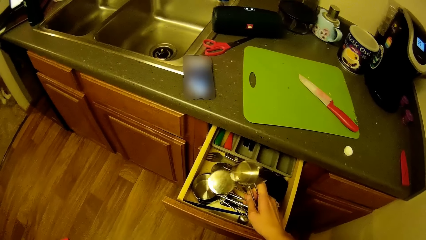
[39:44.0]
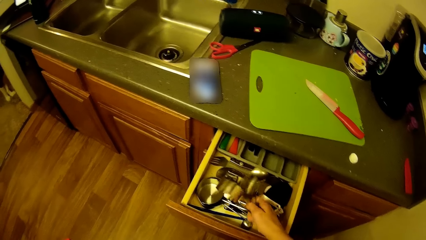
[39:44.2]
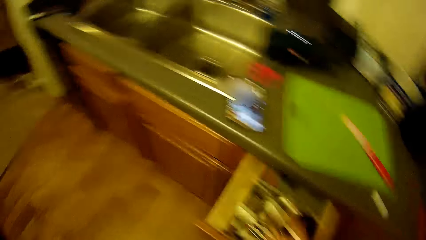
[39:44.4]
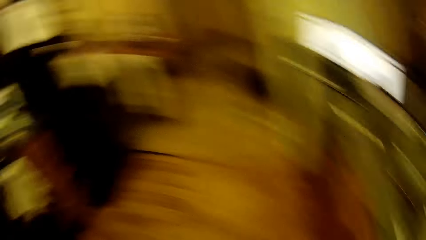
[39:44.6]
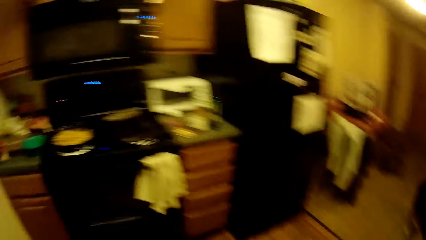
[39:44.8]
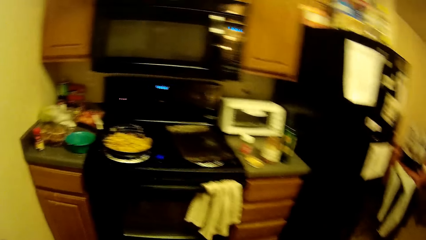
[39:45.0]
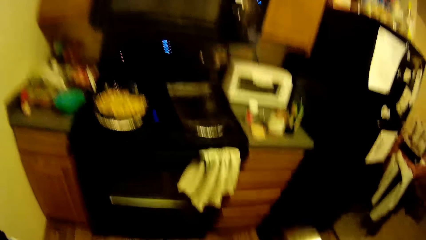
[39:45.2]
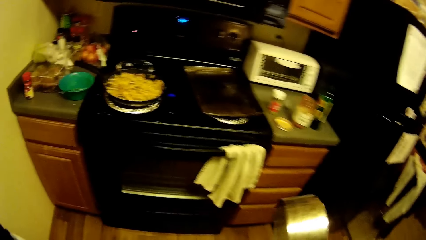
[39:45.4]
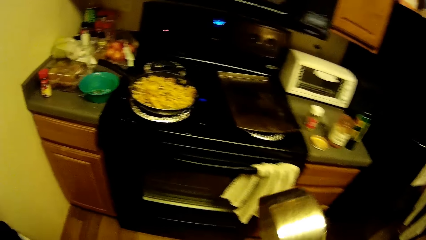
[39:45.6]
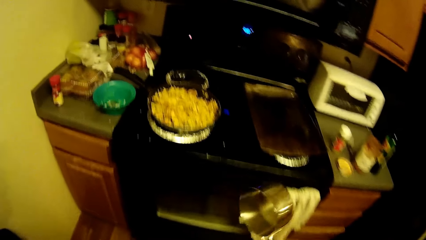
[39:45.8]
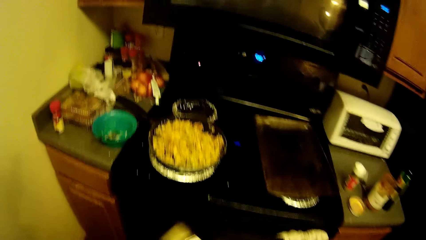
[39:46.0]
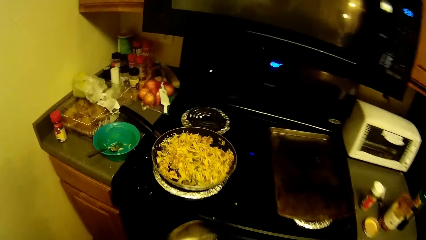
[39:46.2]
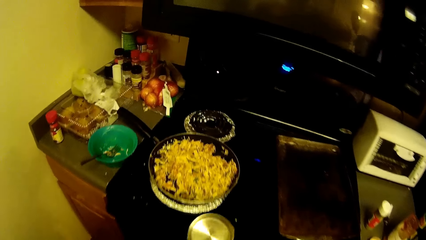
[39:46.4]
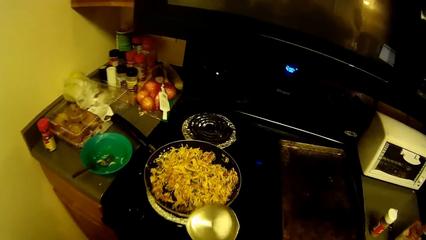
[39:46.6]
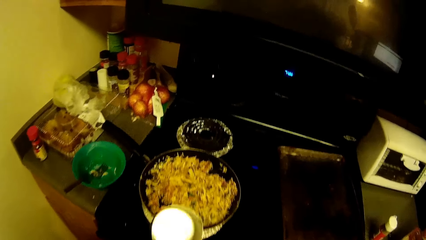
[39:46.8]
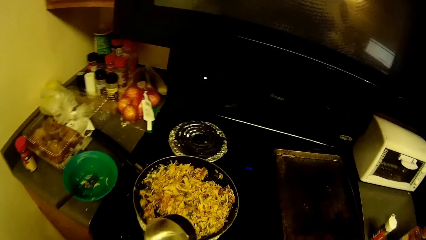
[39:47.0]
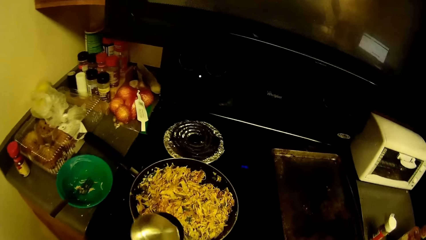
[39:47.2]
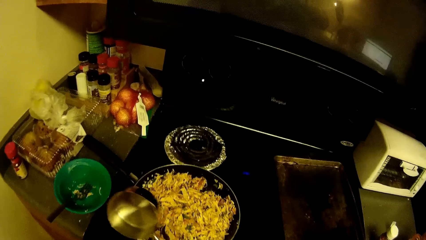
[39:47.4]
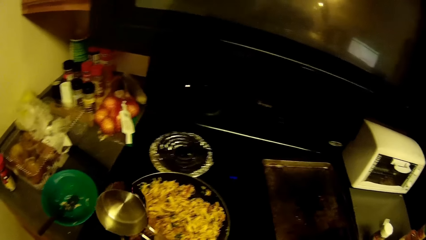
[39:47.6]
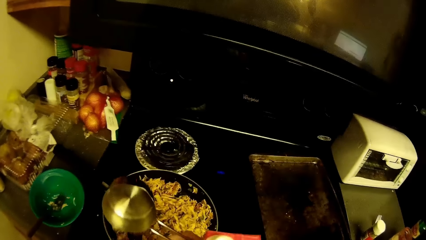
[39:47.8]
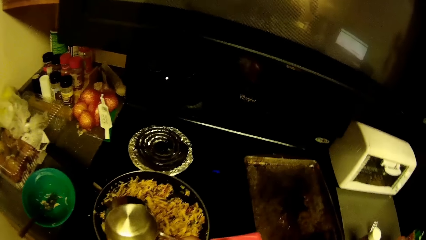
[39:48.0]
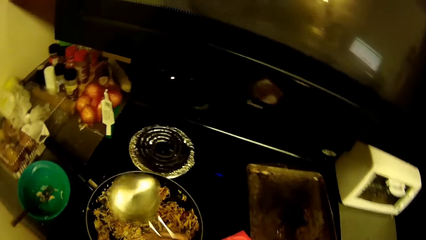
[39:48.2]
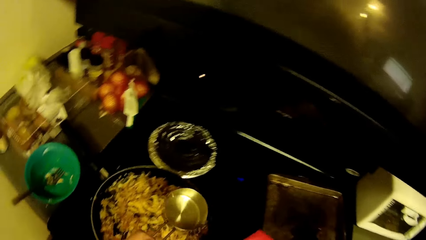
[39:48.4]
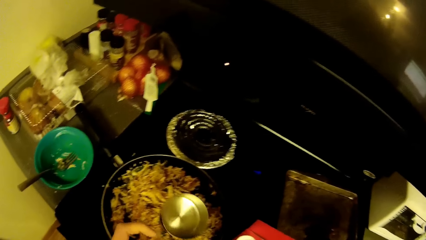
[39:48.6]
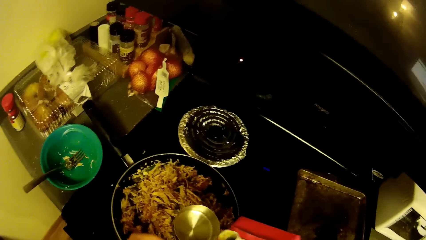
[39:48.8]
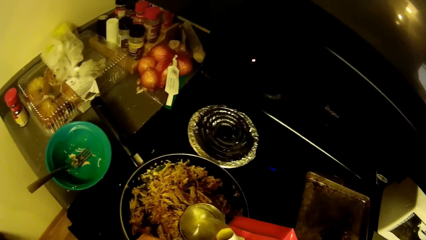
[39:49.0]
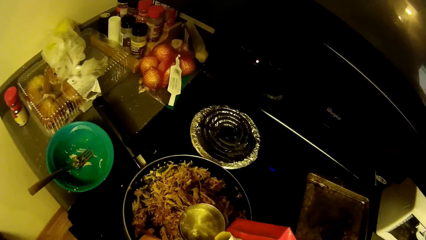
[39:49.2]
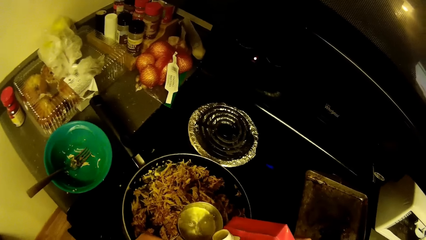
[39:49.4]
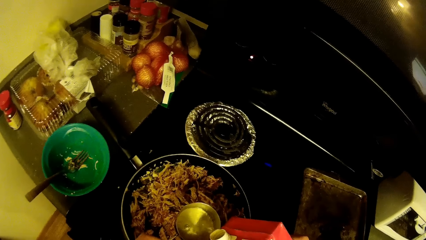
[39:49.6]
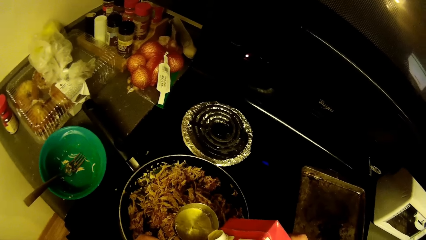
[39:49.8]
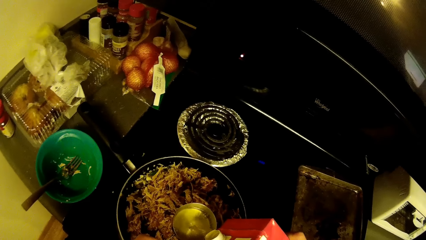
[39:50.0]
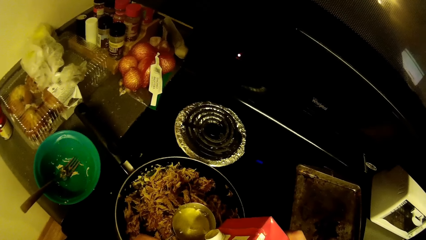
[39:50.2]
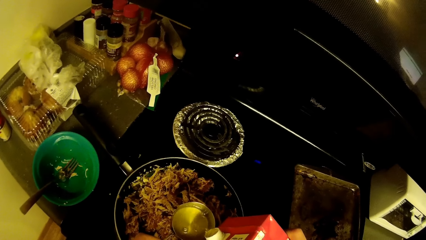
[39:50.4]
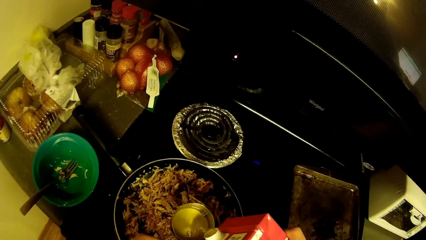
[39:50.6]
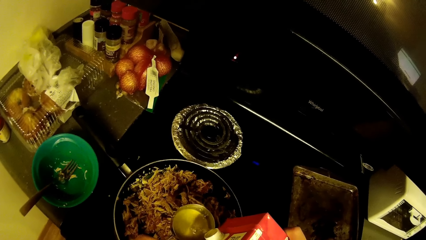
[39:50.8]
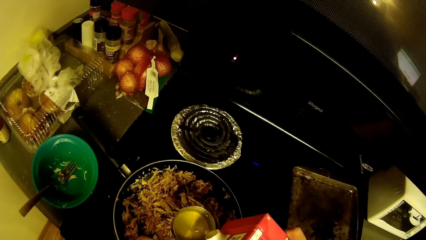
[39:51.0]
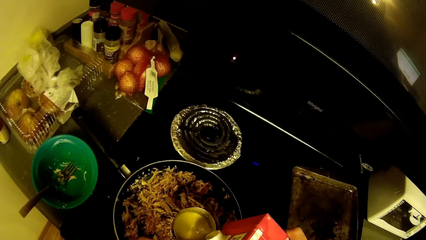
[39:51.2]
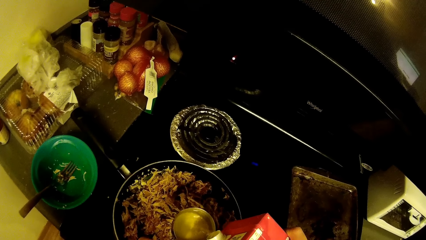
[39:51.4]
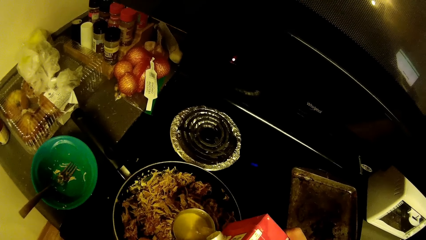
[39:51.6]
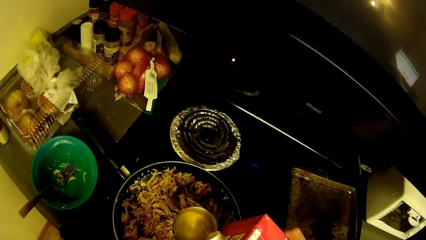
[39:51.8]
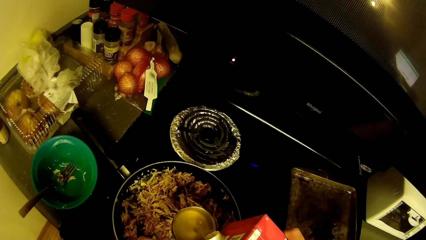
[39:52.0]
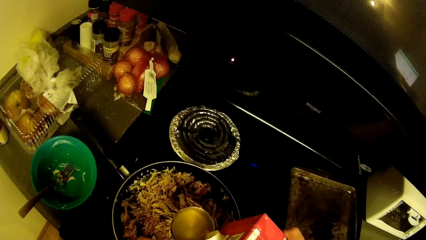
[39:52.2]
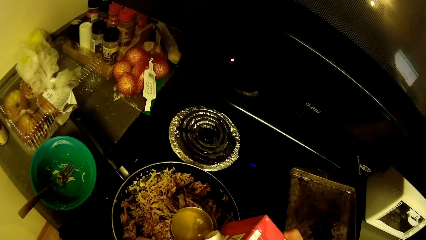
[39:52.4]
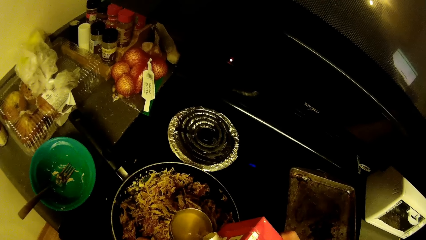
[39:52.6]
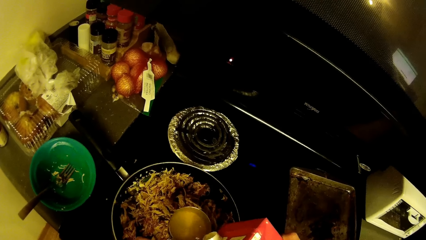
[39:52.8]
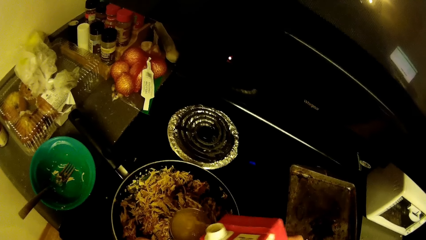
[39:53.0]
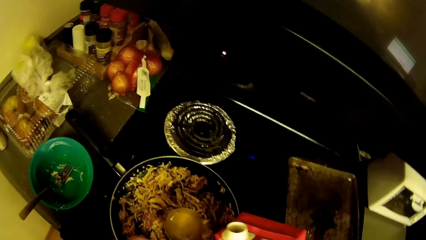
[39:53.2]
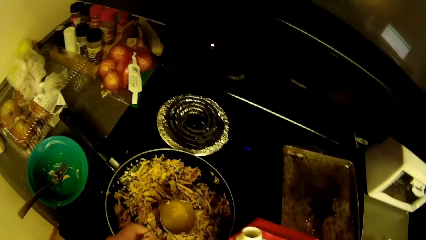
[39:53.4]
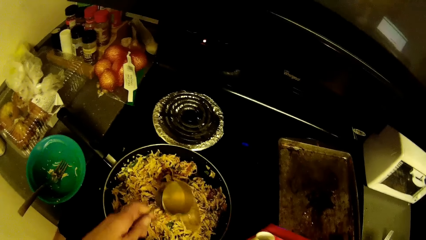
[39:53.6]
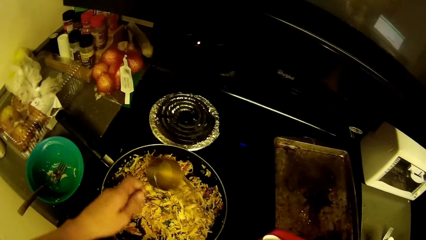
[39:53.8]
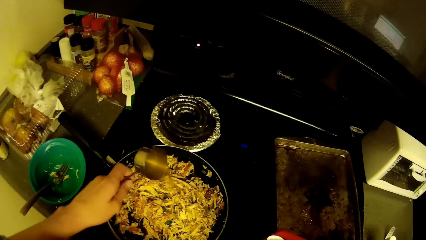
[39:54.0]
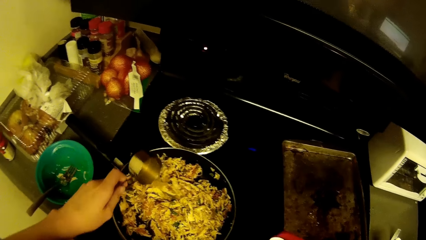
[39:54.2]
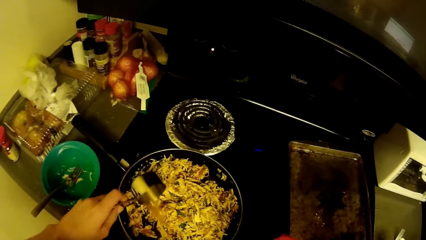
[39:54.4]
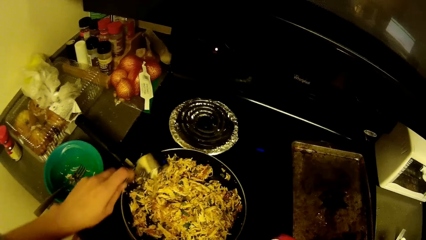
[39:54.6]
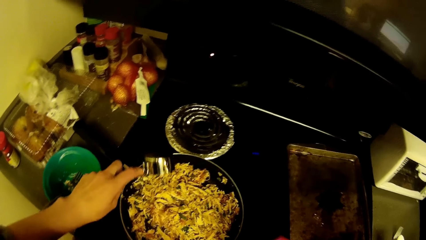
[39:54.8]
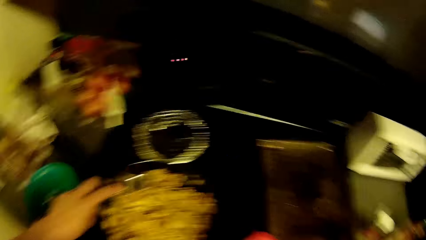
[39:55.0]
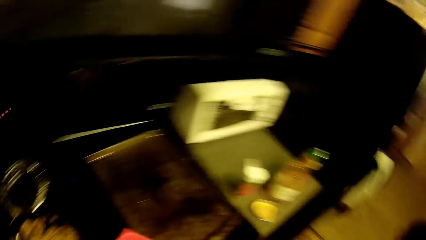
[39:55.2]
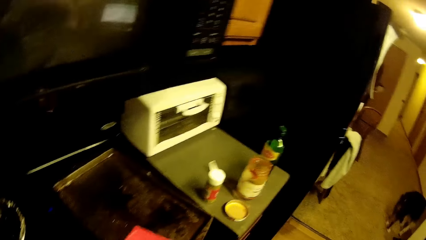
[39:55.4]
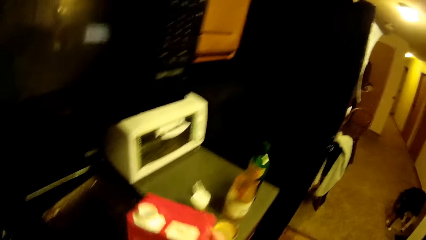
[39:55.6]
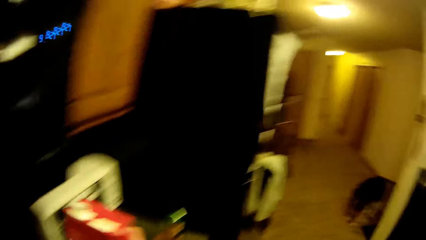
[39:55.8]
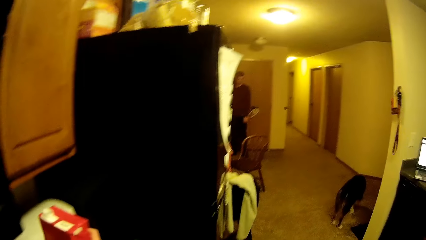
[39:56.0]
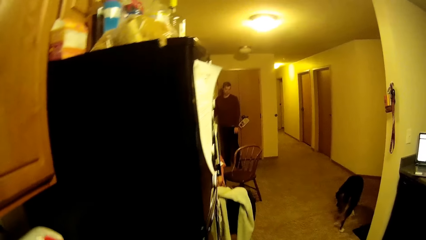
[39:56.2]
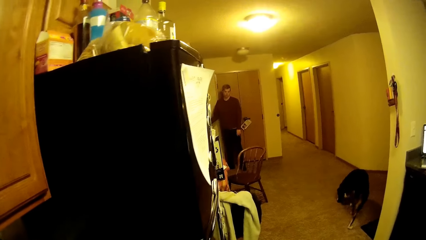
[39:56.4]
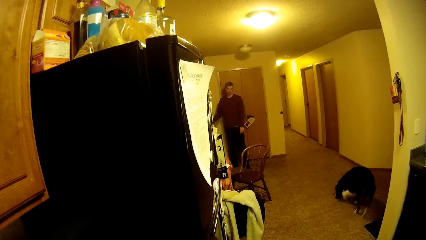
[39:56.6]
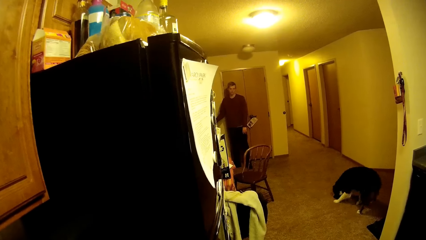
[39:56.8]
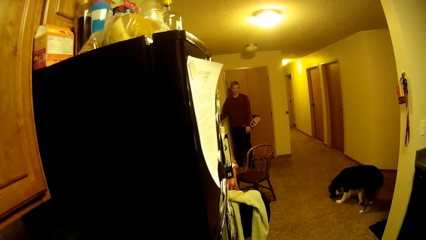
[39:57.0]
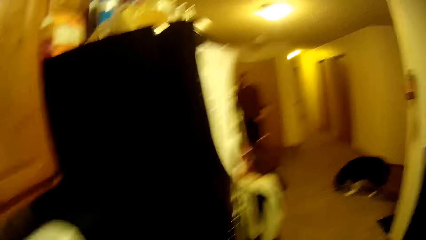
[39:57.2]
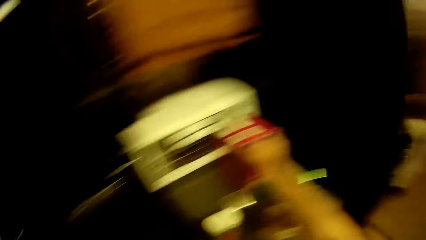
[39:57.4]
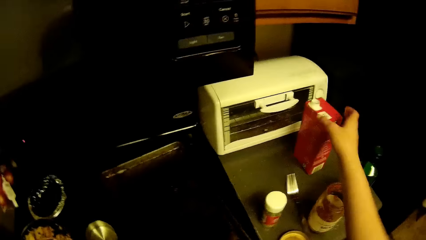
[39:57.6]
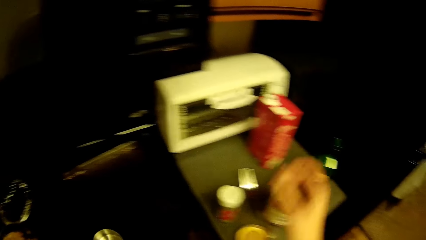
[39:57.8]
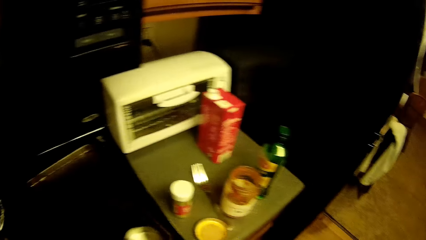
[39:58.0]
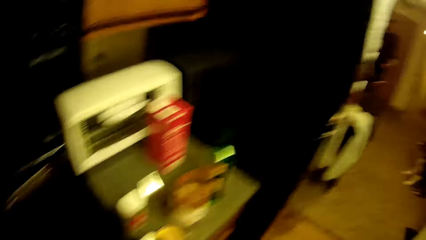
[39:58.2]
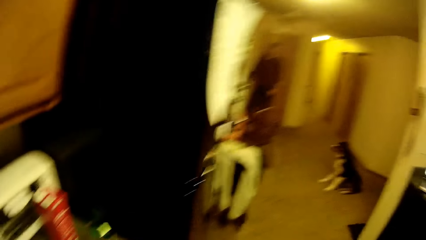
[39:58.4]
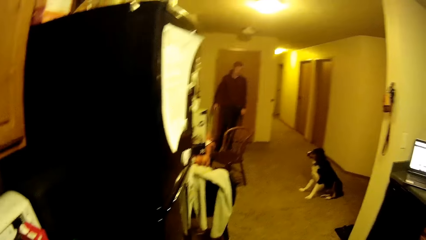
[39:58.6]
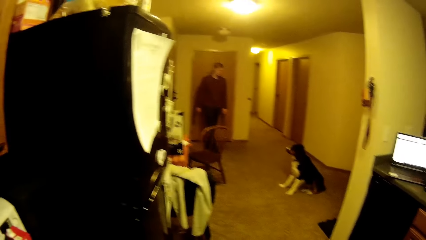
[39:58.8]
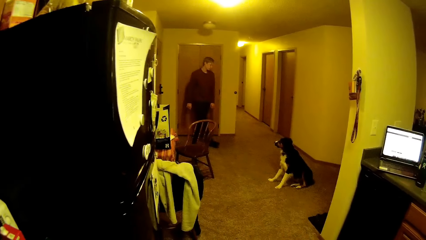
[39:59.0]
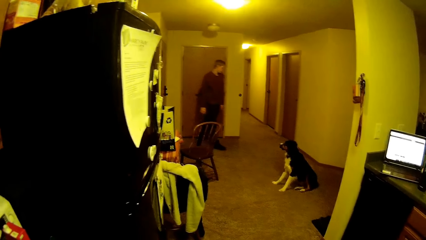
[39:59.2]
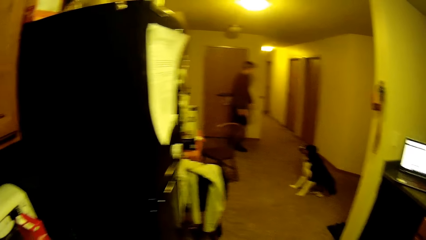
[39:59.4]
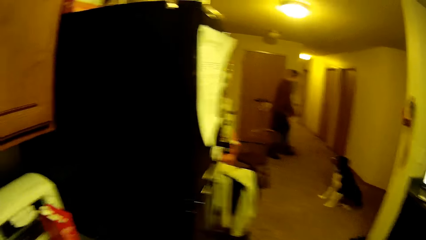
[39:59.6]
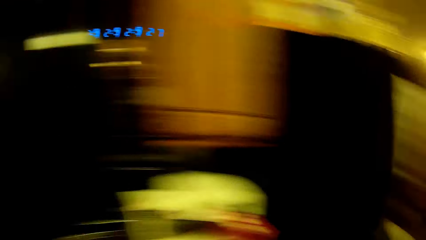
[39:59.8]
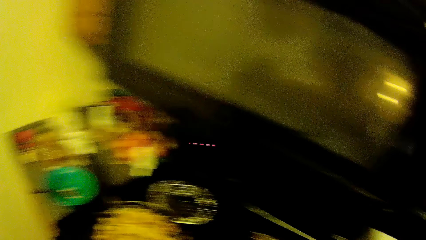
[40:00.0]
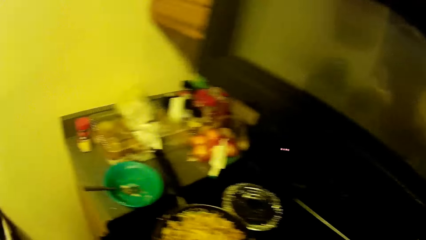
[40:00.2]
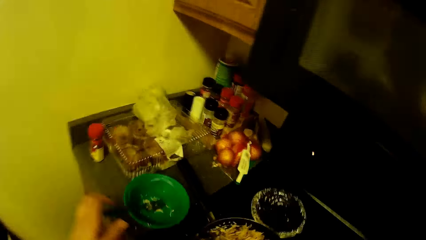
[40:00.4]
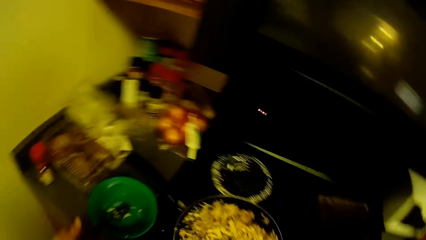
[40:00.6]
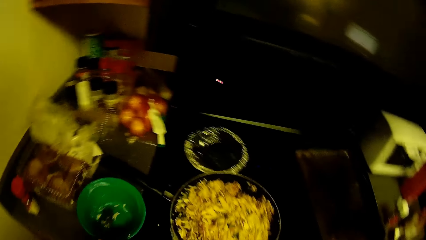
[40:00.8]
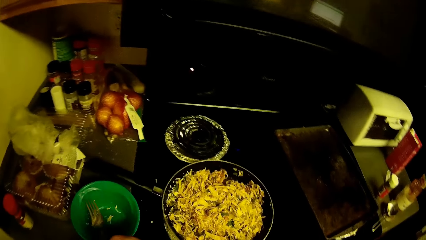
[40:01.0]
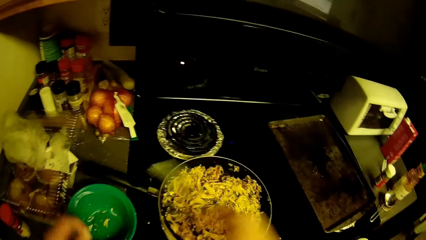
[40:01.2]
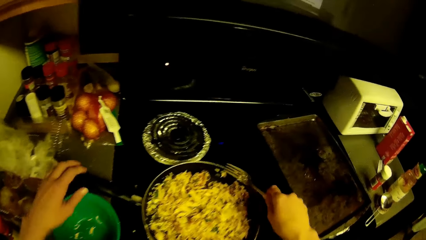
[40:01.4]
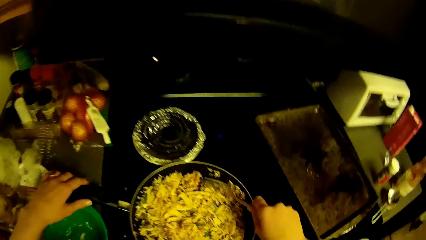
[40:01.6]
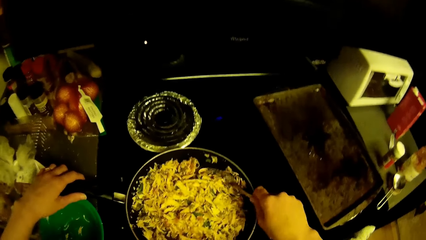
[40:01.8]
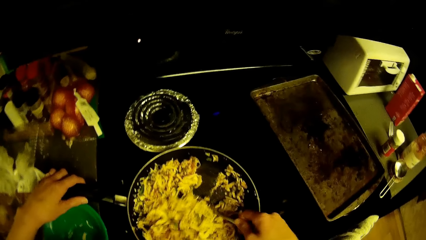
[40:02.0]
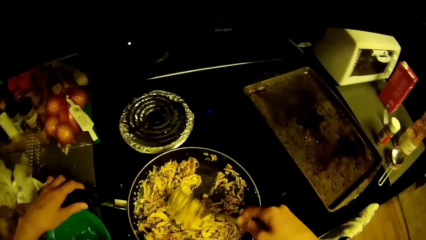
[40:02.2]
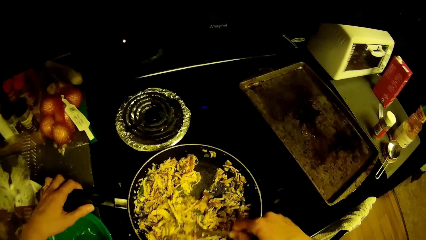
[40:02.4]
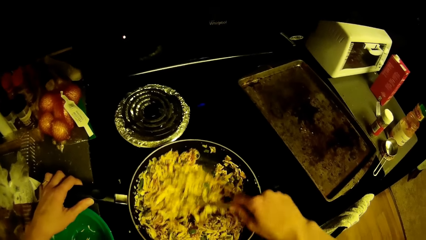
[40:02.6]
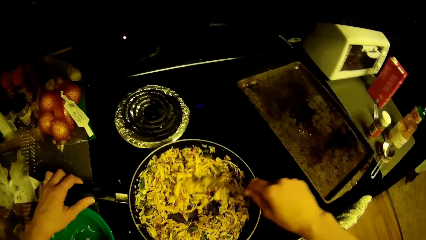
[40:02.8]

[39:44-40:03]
The camera wearer walks towards the gas cooker. He pours some oil in the scooper with his hand. He pours the oil in the scooper into the frypan with his hand. He places the carton of oil on the kitchen top with his hand. A man stands near the door. The camera wearer looks around the room. He walks around the house. He picks up the fork from a plastic bowl on the kitchen top with his hand. He stirs the content in the frypan with the fork on his hand.
